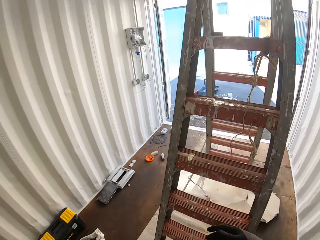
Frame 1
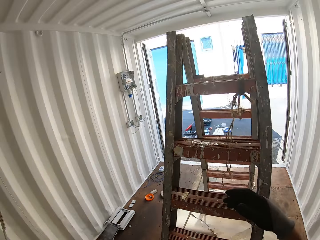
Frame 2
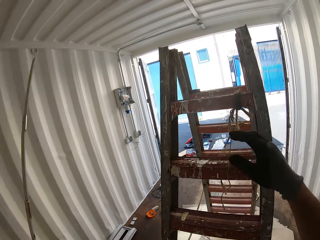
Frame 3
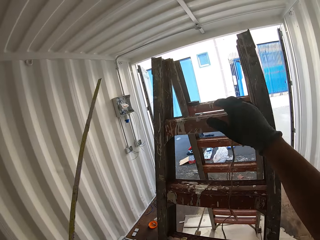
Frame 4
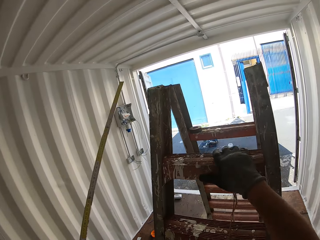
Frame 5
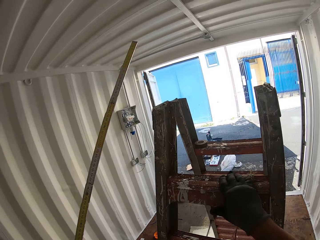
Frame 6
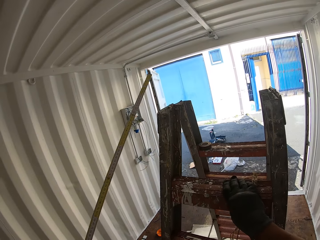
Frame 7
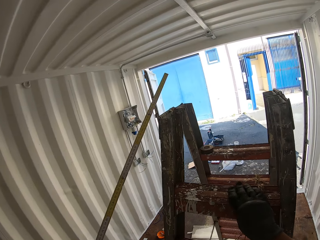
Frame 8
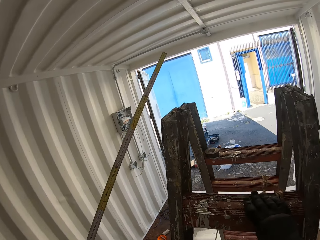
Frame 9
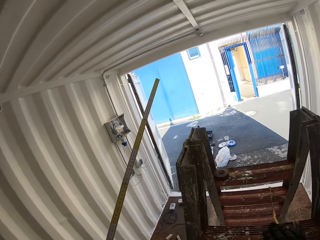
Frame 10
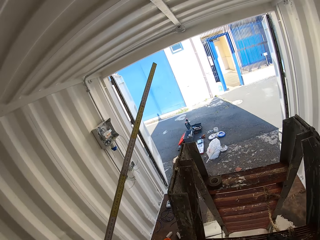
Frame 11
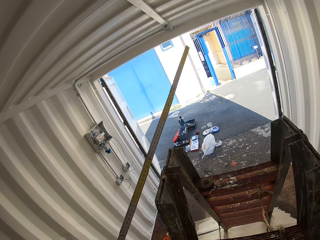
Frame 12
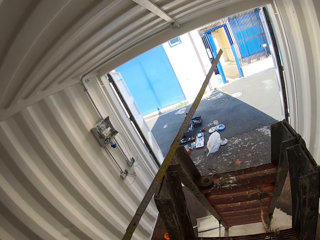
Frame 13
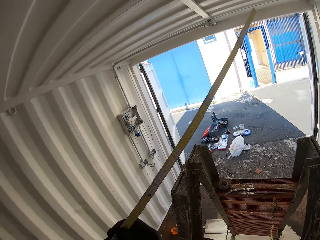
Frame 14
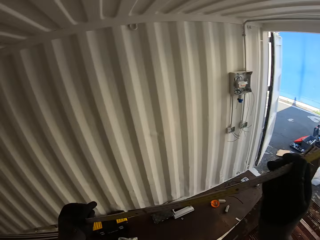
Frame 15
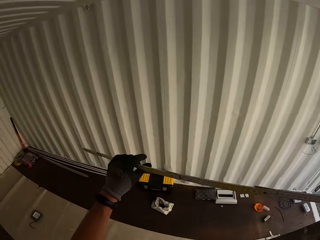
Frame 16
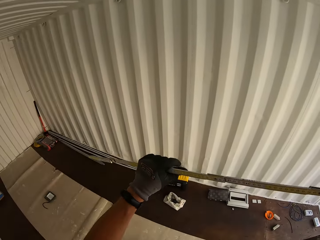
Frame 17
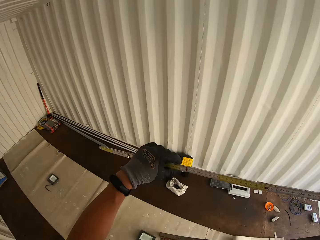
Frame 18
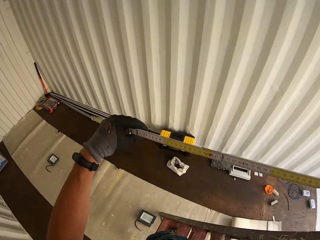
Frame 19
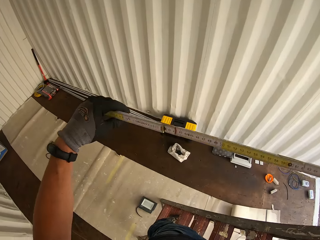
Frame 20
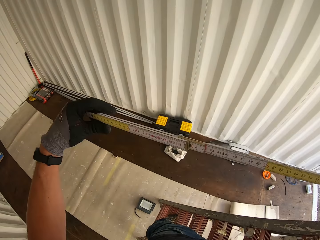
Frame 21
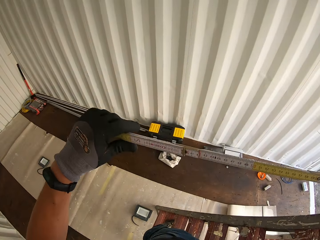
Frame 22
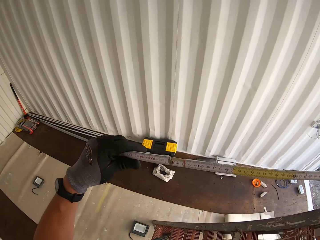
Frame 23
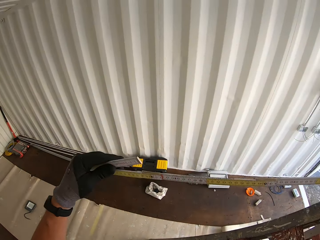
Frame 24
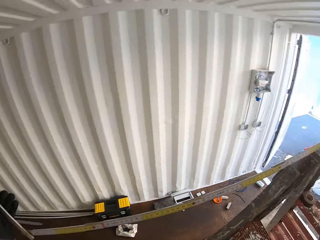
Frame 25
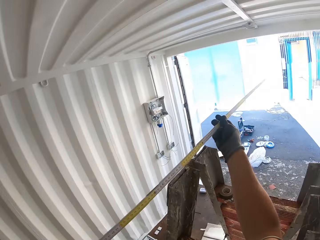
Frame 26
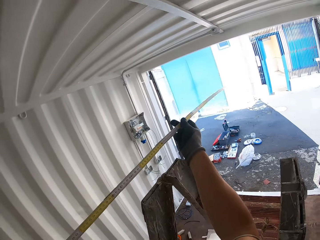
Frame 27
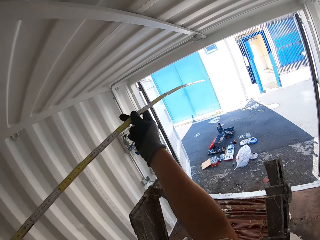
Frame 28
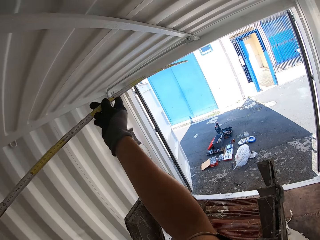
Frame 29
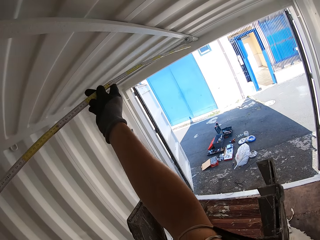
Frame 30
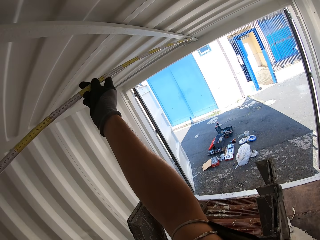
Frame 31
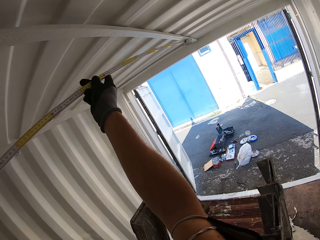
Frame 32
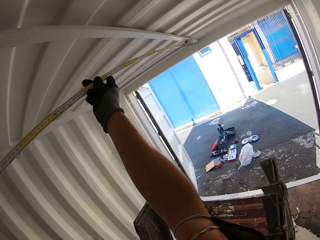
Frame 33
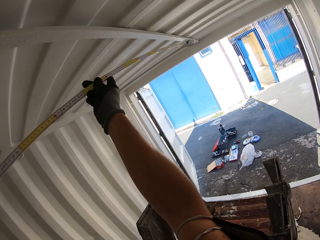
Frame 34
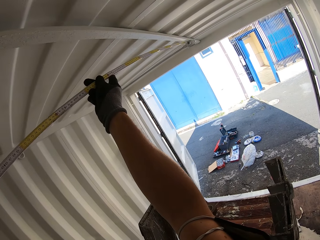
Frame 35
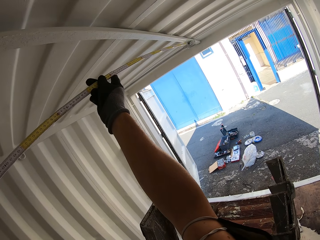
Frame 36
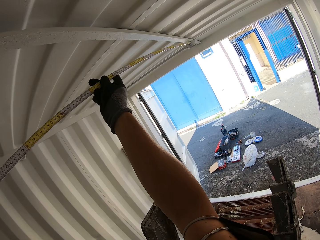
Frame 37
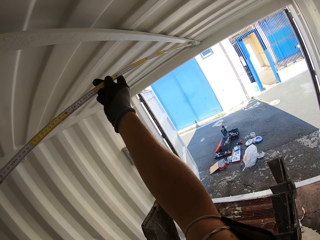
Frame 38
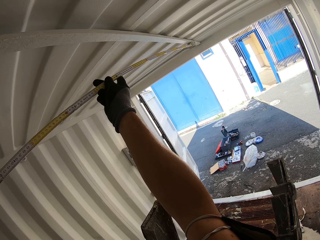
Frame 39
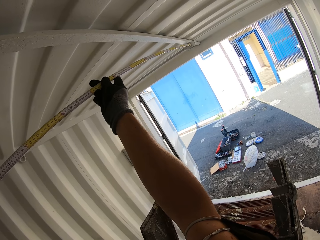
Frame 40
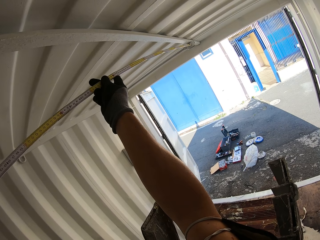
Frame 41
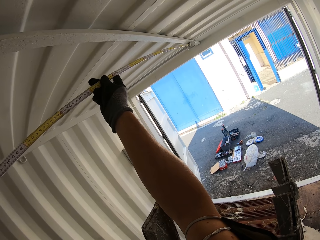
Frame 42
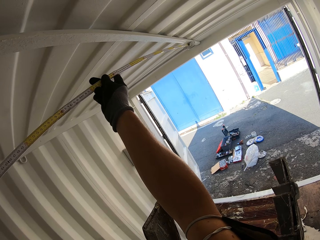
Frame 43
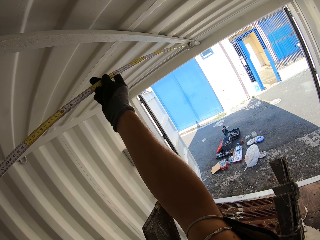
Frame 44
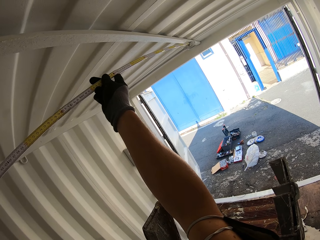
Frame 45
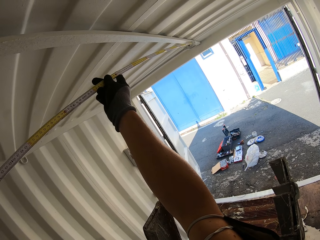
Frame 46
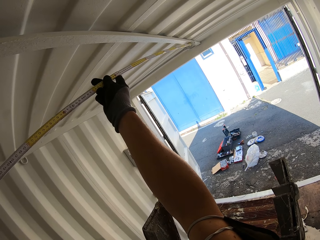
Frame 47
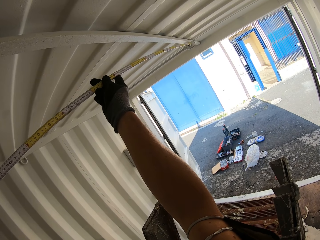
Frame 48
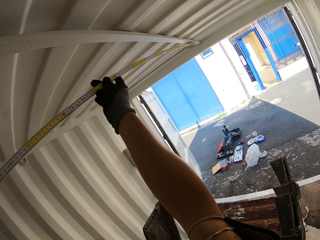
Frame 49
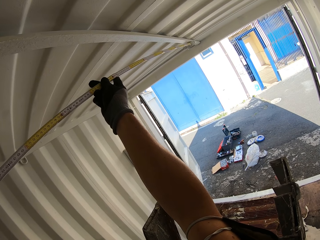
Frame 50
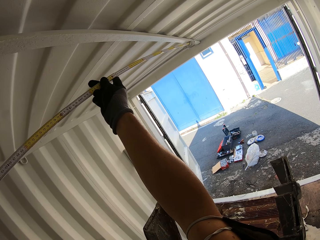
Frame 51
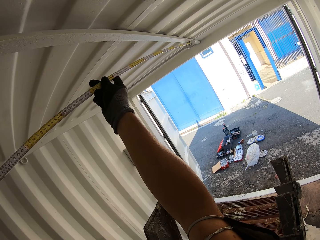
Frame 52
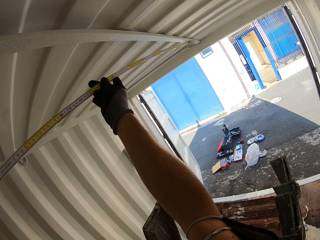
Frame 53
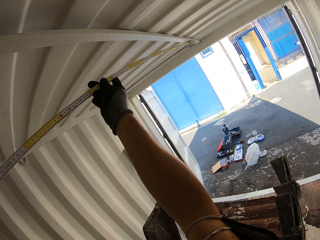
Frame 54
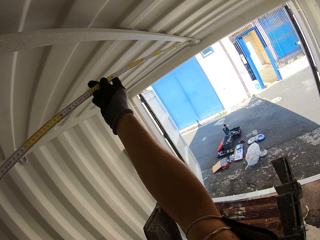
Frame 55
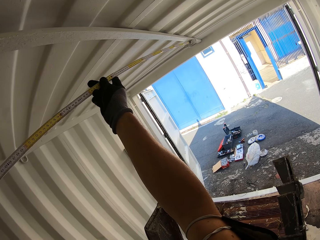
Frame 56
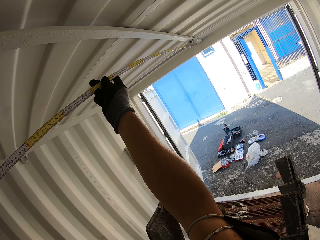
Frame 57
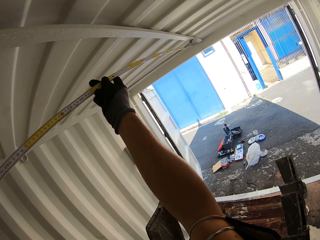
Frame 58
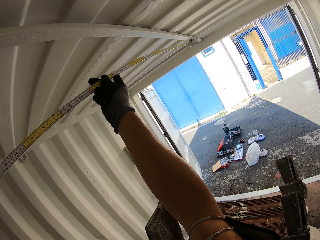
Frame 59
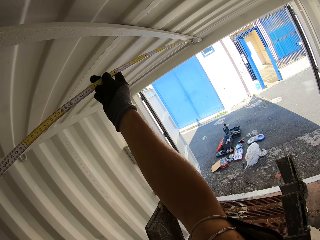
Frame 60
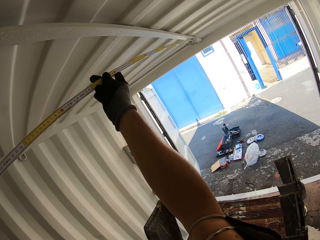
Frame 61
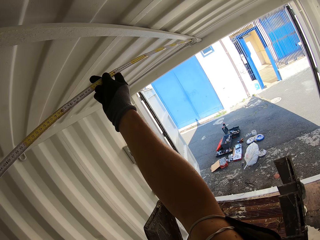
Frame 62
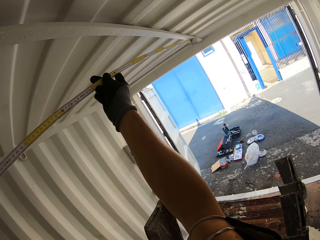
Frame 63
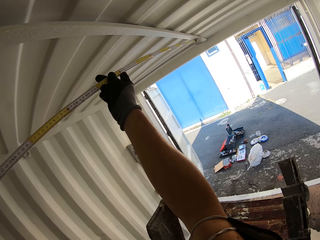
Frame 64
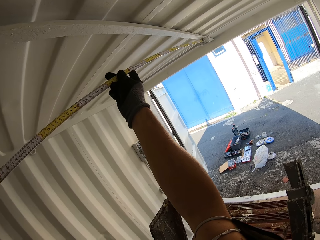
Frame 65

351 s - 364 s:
The camera wearer climbs the ladder with the tape measure. They adjust the tape measure. They measure the ceiling with the tape measure.

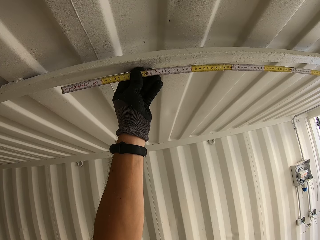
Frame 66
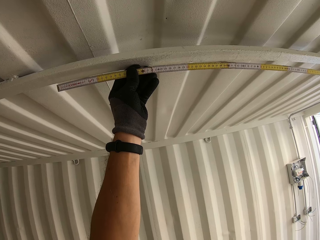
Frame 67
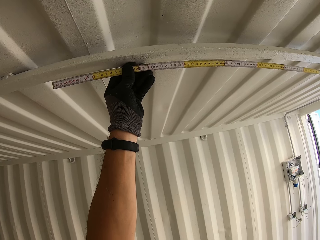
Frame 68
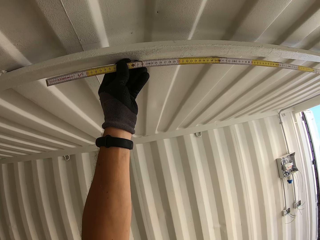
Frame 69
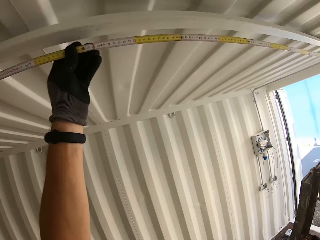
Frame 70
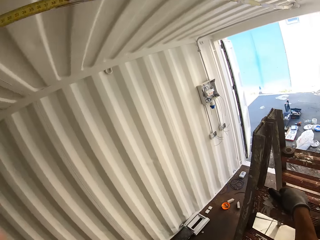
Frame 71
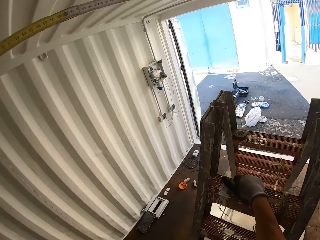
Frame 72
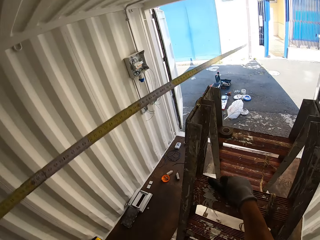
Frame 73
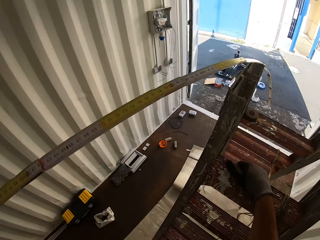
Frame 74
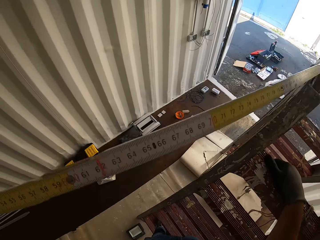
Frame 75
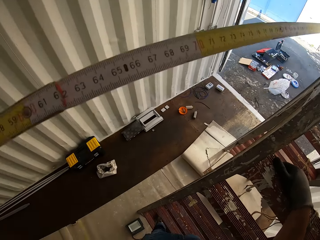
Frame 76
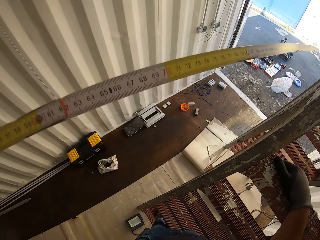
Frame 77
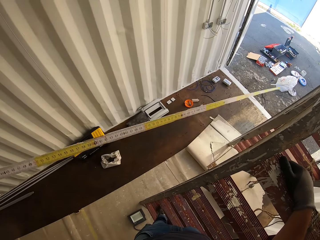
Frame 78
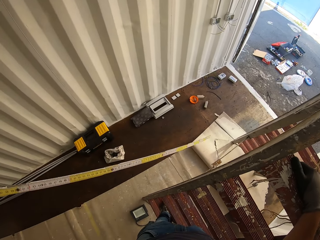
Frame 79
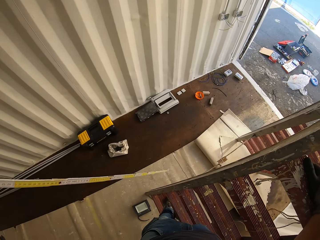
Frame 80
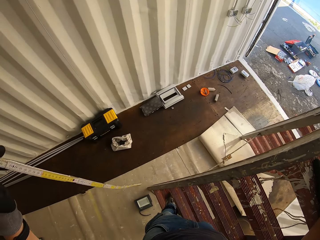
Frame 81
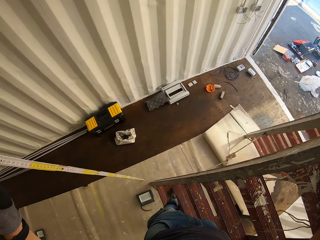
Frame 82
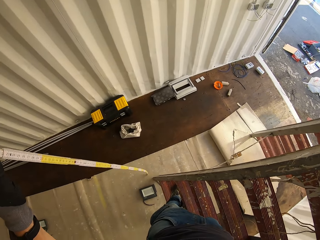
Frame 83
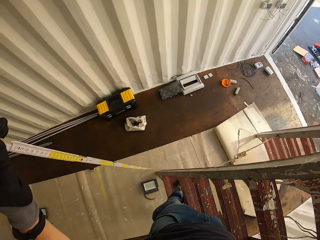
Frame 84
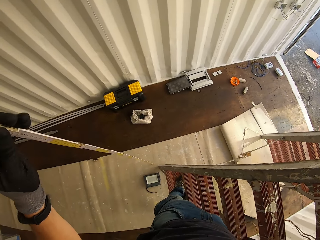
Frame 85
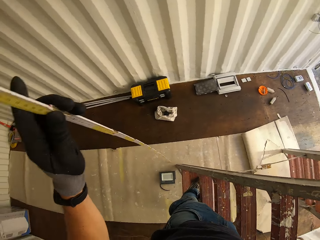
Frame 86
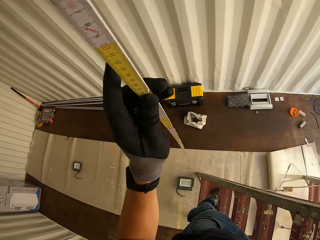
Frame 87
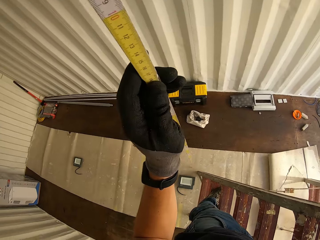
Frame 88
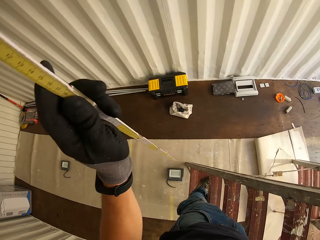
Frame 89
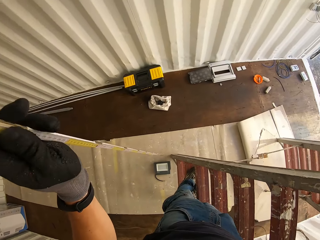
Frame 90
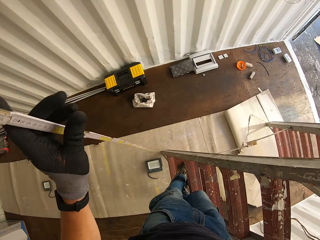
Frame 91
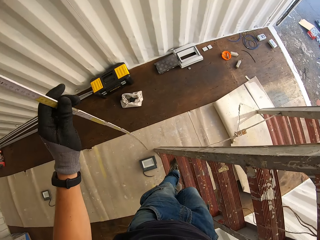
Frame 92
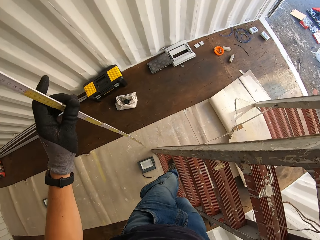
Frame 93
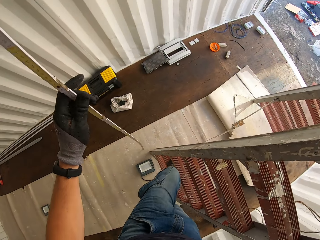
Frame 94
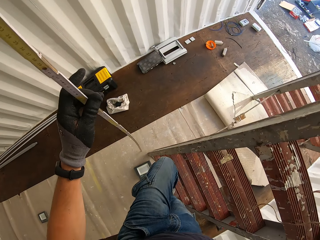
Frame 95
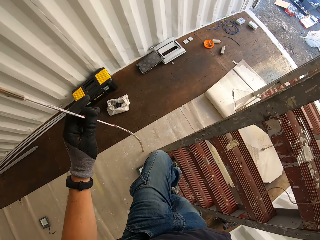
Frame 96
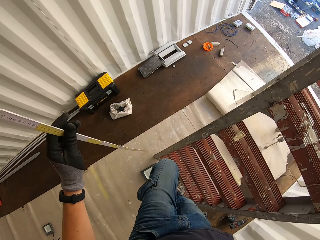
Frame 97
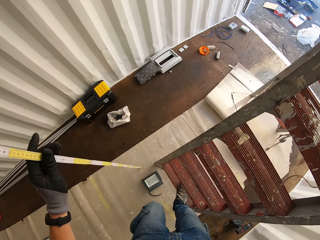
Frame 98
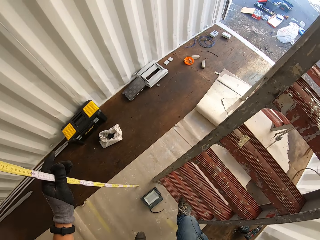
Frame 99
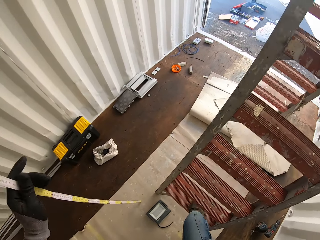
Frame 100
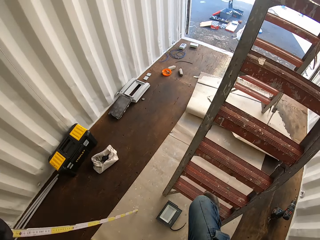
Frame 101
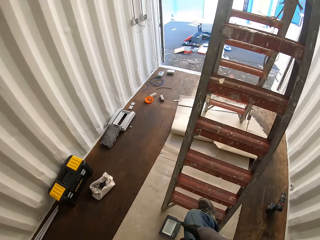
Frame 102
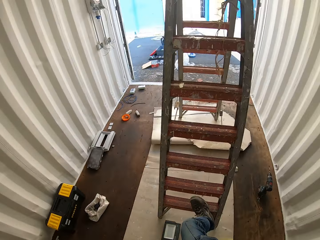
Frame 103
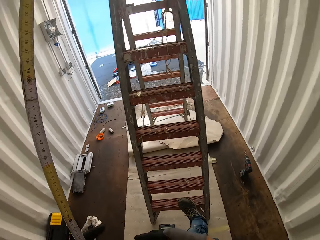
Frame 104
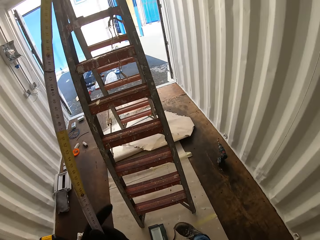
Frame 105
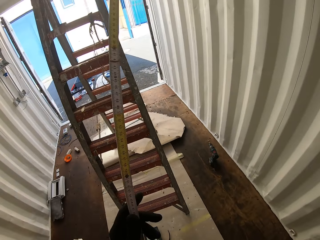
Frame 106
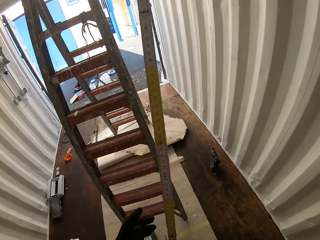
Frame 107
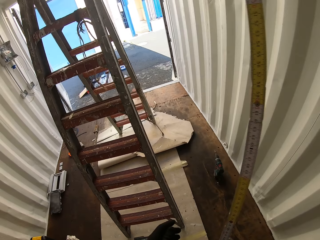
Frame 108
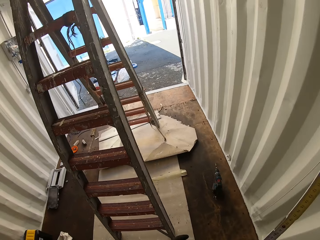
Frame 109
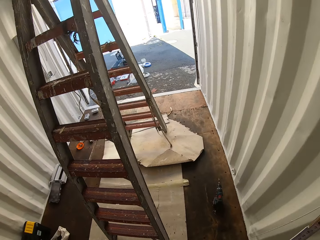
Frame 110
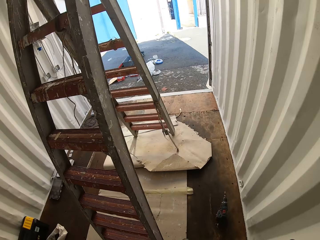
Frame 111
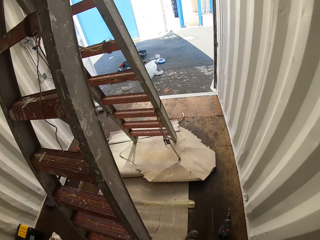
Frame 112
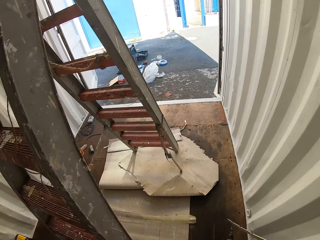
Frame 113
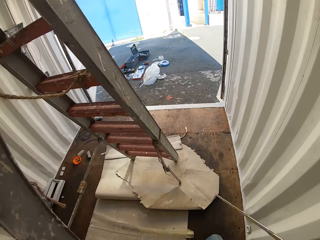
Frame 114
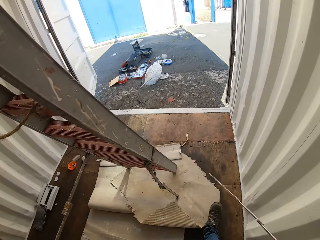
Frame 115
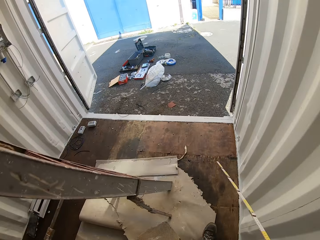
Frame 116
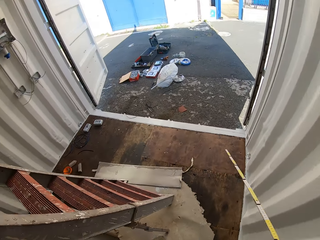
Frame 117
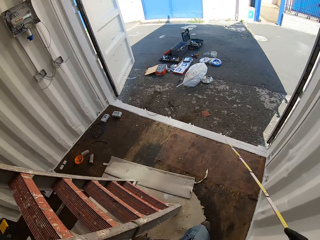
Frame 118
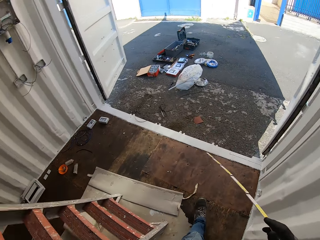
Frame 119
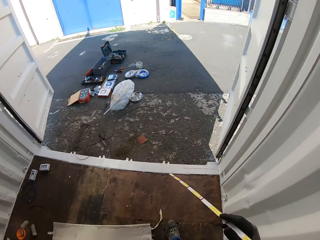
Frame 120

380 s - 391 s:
The camera wearer releases one side of the tape measure. They remove the folding tape measure from the roof. They go down the ladder with the tape measure. They carry the tape measure.
